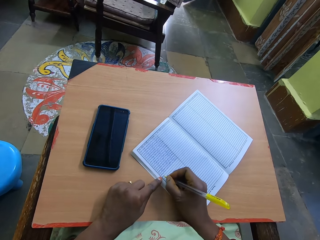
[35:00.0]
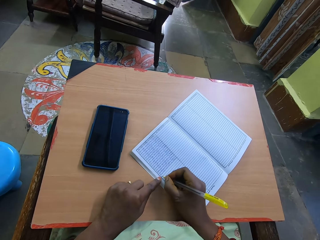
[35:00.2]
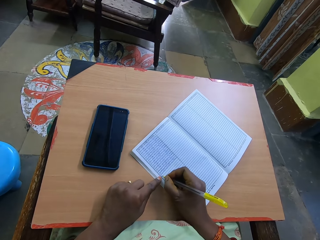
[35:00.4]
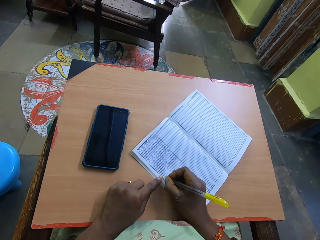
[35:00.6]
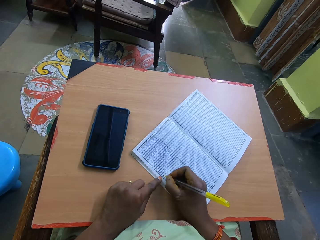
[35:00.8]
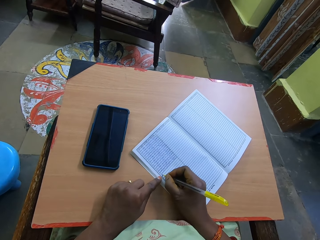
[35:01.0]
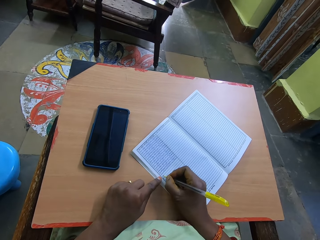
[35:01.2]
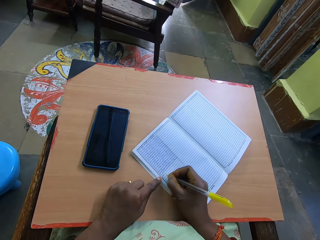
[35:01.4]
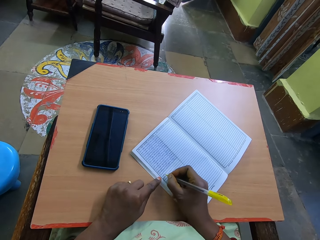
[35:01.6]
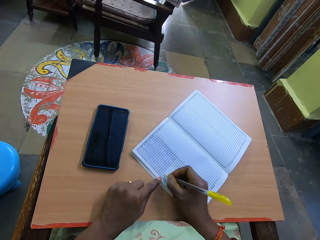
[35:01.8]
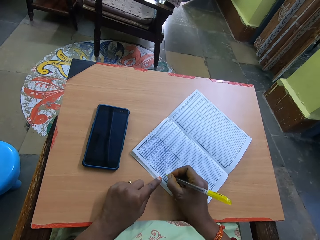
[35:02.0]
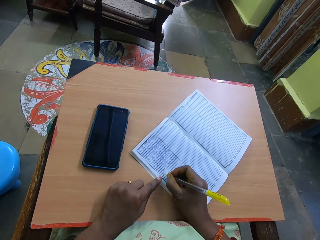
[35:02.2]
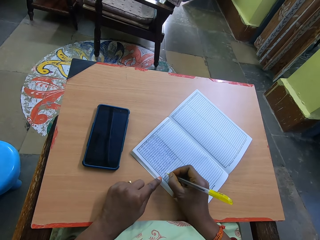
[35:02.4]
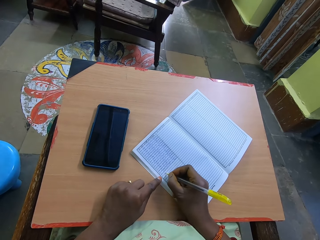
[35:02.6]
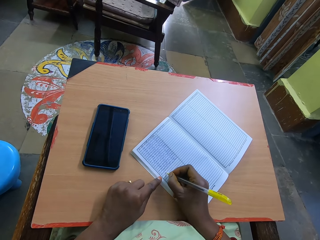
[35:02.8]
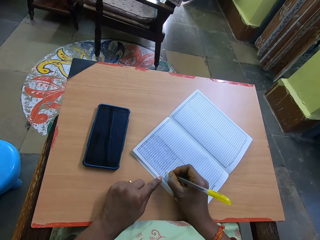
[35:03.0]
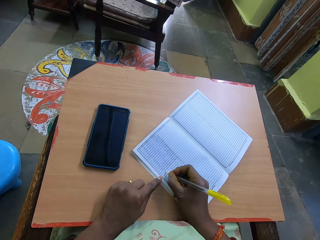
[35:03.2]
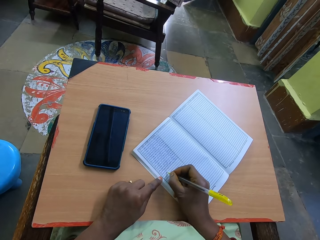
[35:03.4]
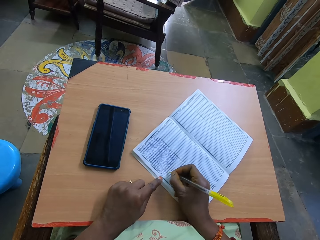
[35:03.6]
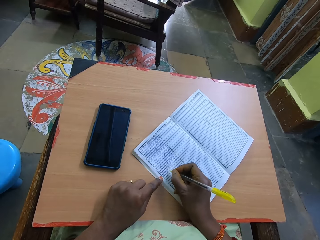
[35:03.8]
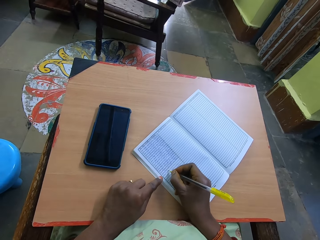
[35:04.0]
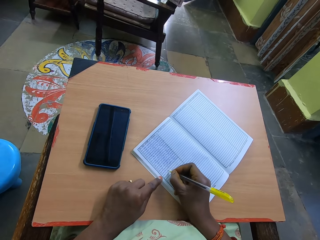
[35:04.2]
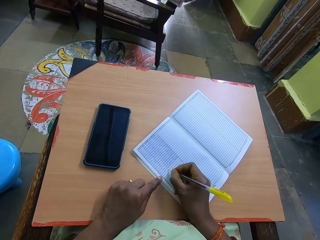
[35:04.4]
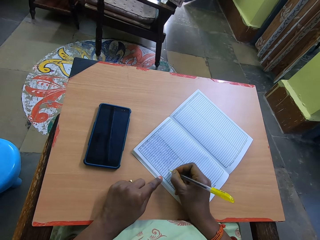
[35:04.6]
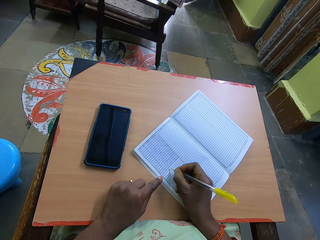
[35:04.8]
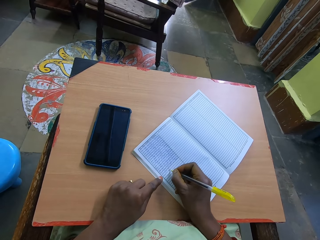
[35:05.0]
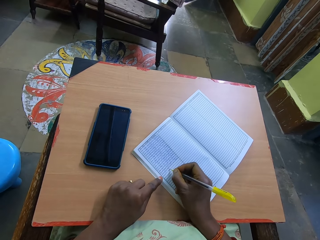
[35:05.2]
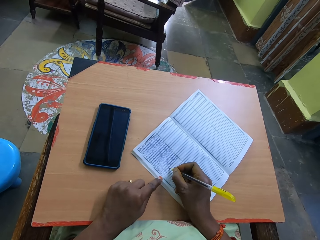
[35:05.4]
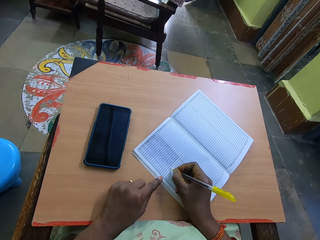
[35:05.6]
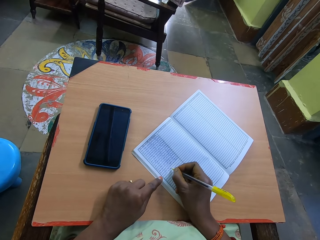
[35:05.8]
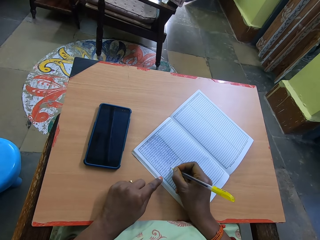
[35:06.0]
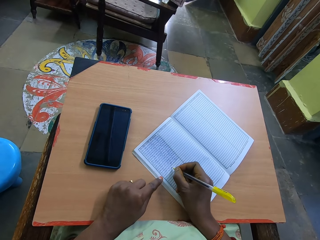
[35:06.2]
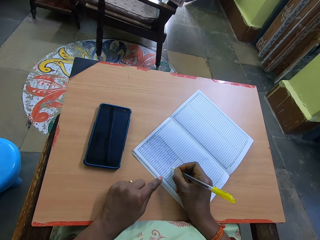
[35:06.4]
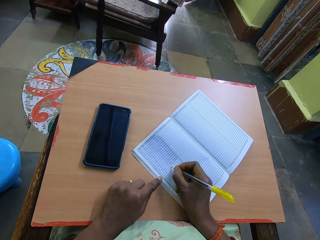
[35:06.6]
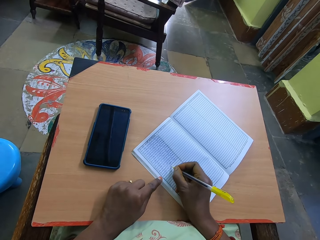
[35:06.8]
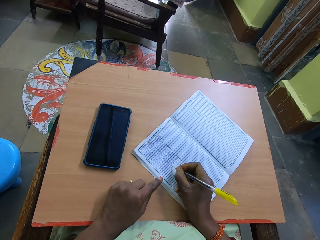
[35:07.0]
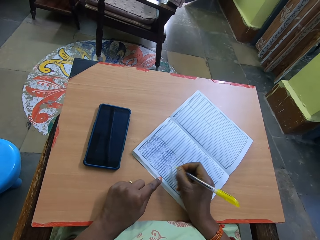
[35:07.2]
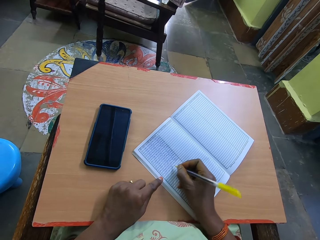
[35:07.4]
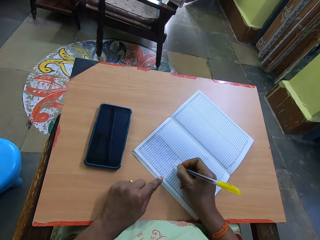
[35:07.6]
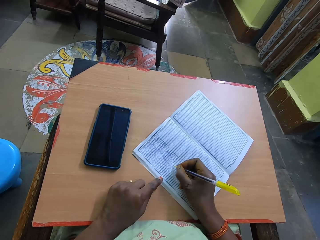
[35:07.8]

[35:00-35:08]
The camera wearer writes in the book with the pen in her right hand.

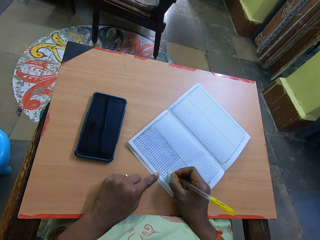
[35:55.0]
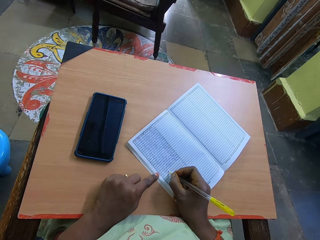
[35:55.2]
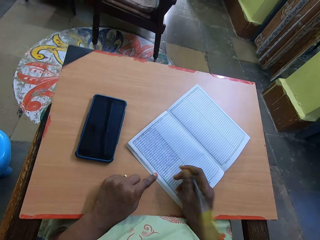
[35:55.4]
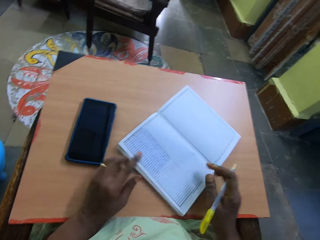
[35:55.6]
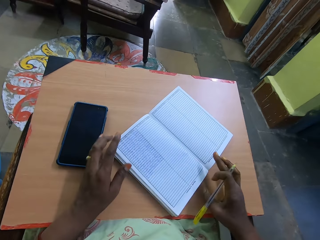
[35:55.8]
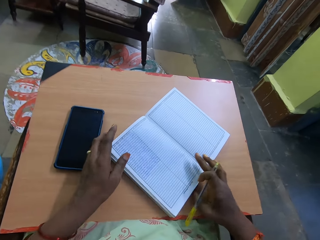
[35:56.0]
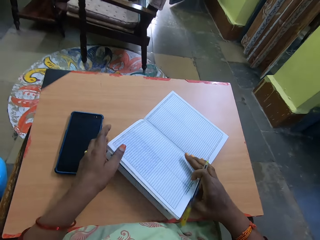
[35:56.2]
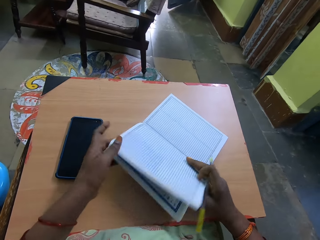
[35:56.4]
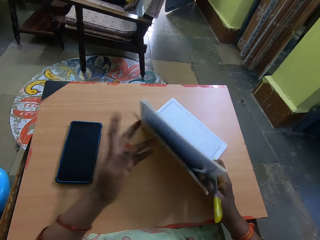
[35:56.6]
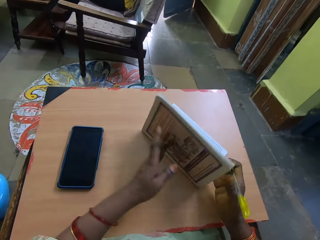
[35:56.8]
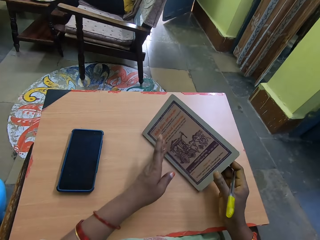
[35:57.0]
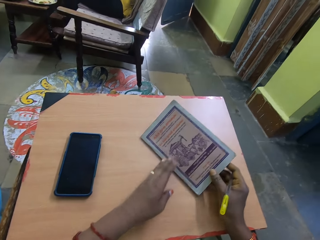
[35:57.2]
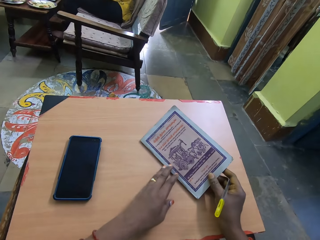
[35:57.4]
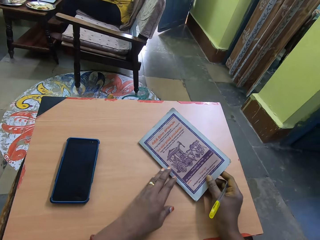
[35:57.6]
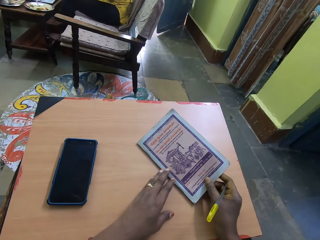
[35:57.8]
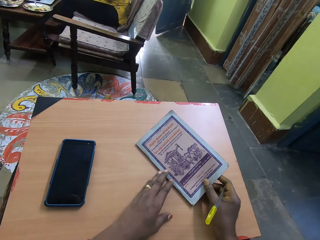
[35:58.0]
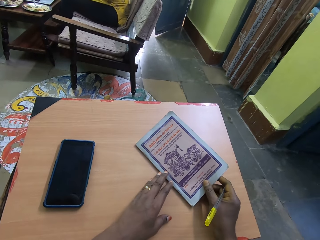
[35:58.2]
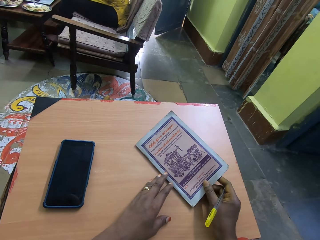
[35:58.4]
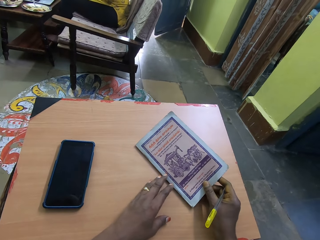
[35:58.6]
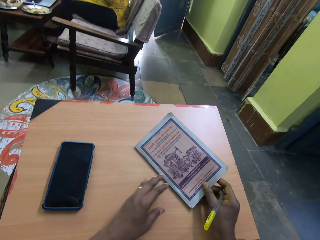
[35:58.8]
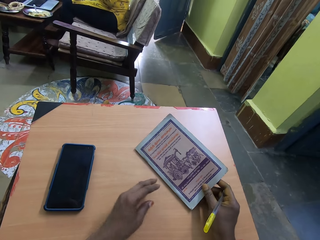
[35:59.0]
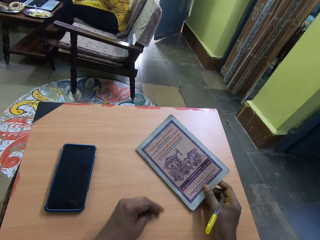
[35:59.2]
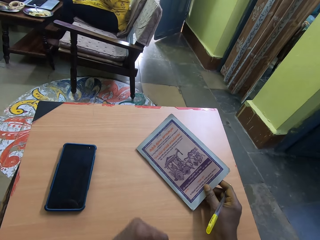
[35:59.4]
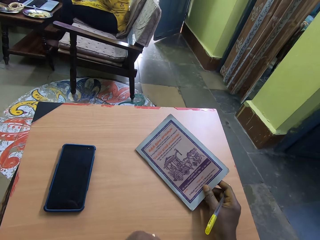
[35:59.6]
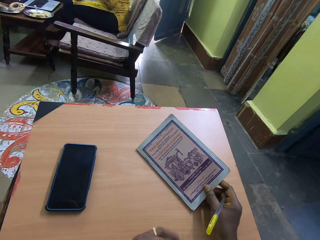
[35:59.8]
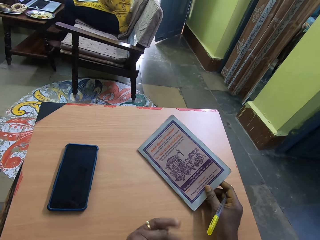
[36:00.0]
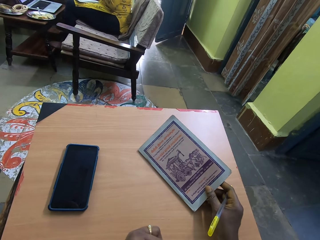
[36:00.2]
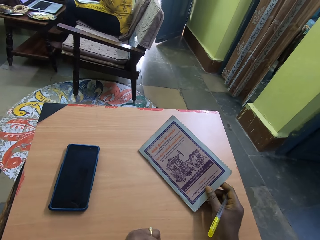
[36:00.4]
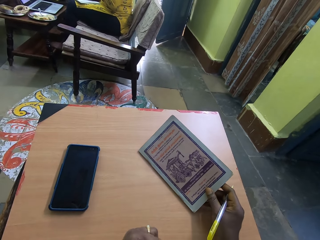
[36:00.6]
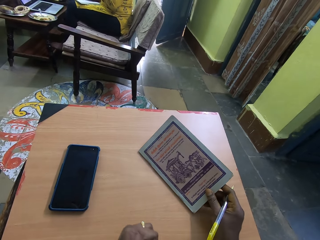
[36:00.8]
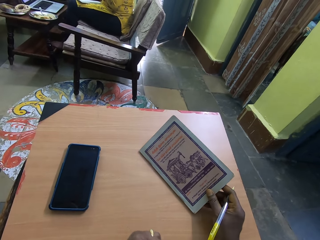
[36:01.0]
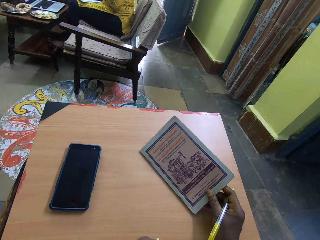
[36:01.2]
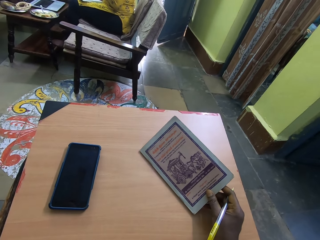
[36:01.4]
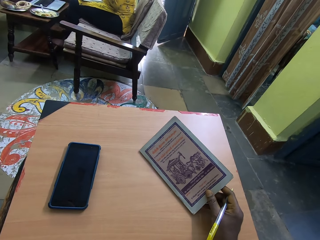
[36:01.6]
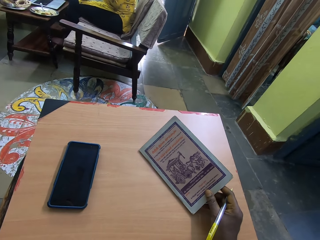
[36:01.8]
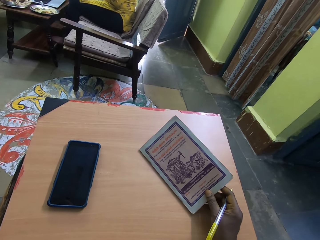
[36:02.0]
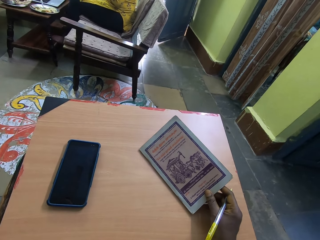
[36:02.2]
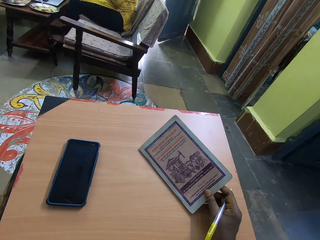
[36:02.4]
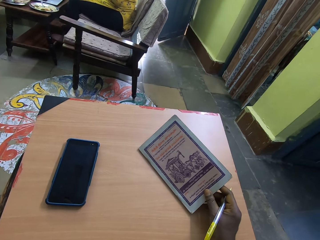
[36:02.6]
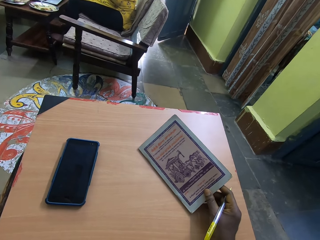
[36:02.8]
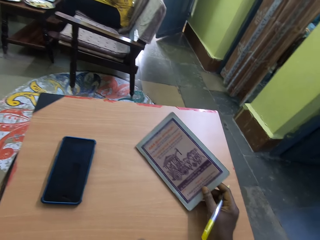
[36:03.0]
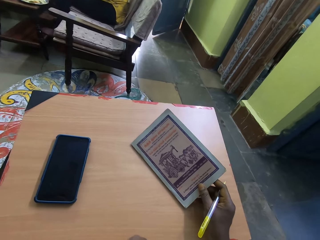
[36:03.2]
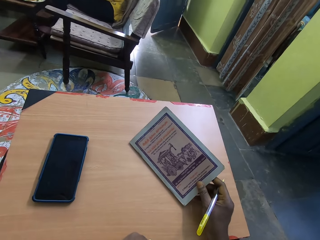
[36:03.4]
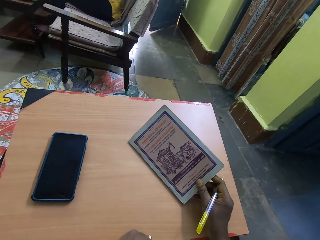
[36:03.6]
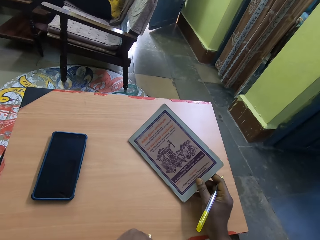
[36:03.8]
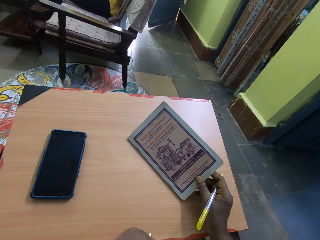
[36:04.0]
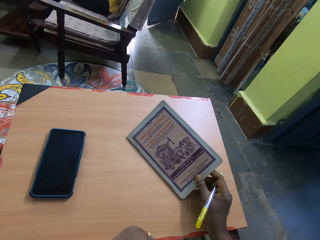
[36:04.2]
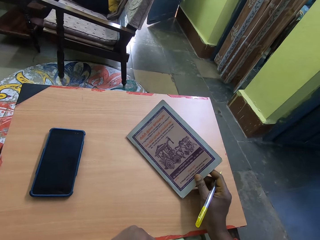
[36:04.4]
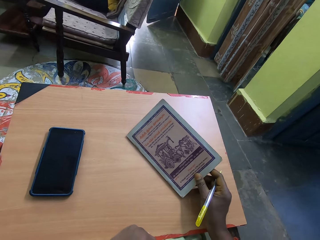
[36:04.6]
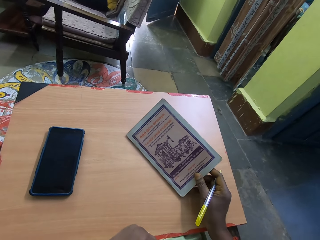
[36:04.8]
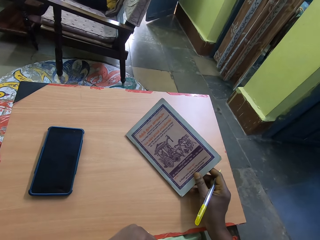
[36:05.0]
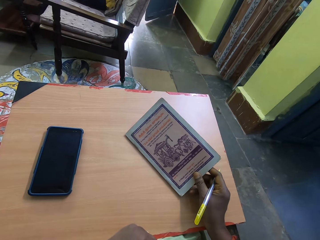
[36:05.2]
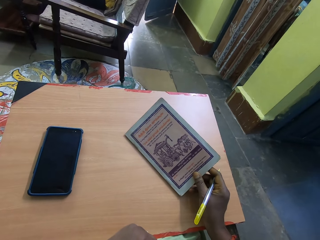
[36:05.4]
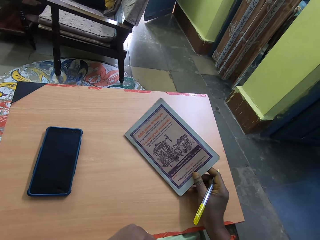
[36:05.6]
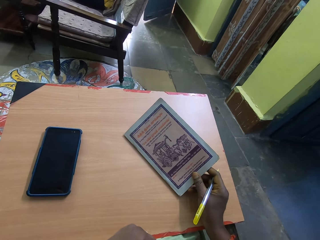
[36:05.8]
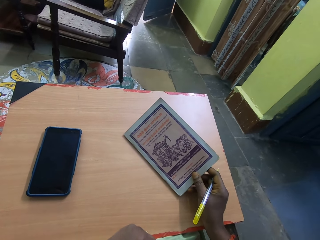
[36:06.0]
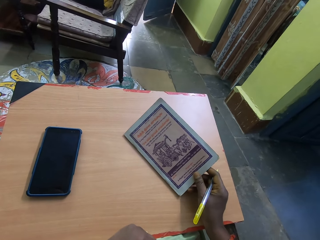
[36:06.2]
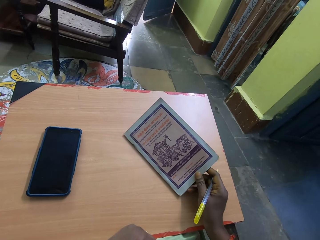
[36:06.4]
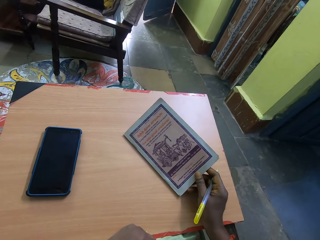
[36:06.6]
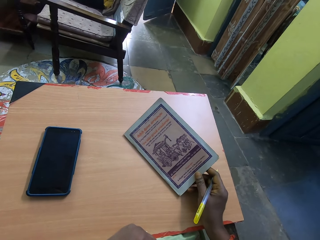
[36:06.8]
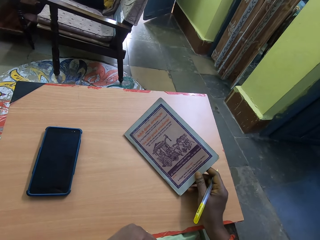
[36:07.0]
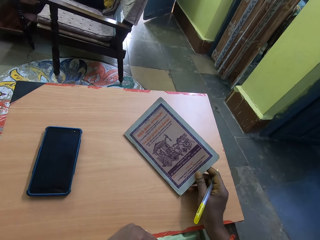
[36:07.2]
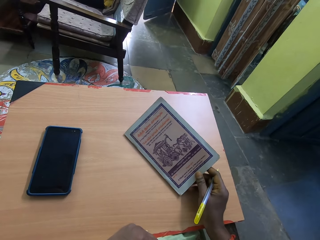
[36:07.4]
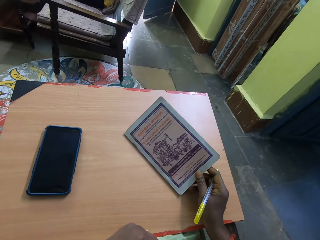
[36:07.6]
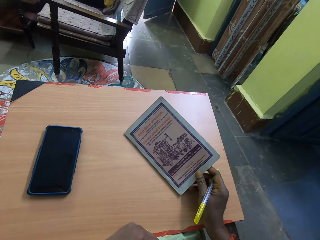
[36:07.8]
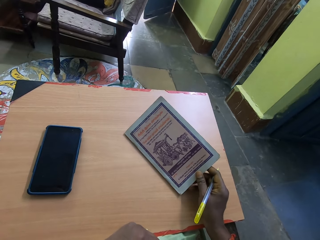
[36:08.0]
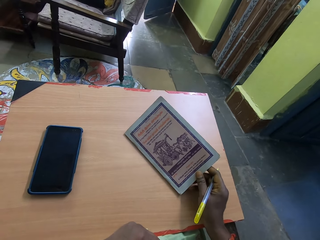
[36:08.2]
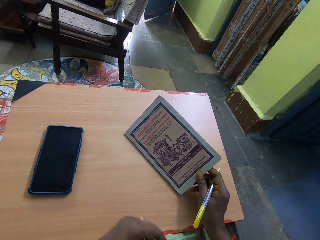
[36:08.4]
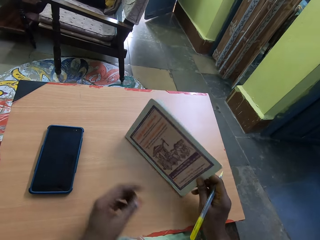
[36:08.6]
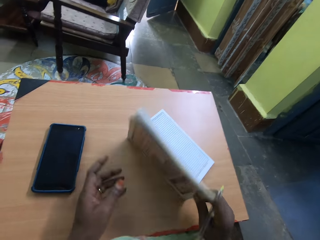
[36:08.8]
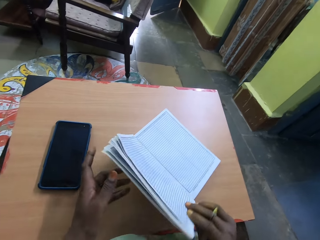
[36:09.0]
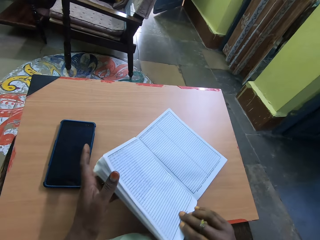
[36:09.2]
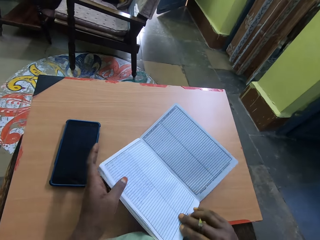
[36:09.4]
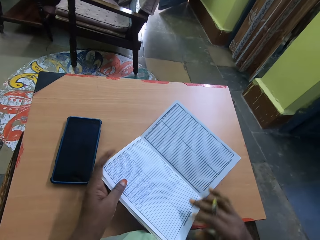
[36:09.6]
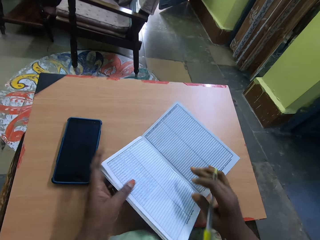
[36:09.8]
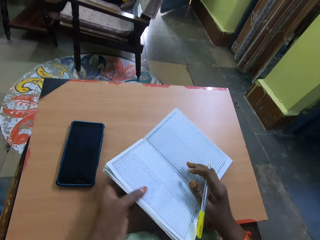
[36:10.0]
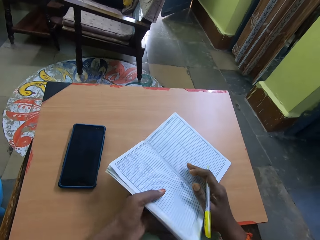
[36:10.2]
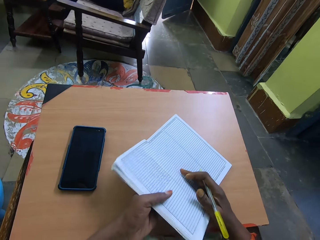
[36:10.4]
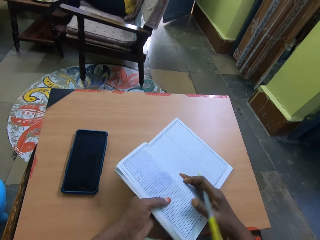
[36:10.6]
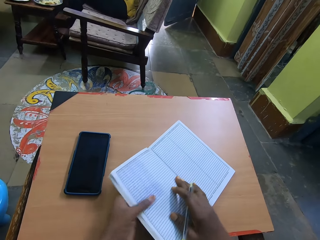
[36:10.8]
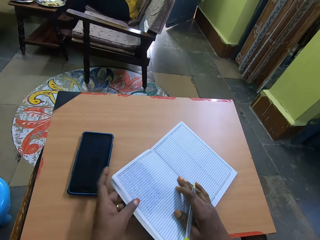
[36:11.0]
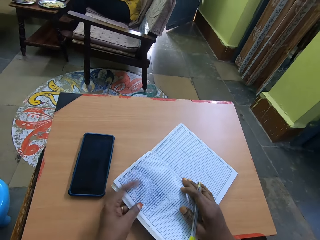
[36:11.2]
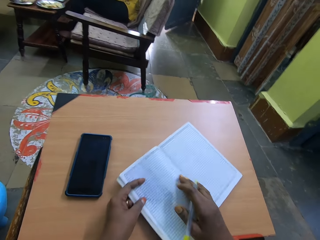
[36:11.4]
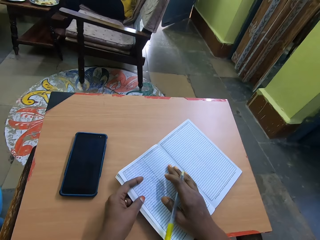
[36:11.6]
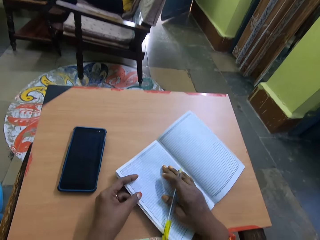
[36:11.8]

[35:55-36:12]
The camera wearer closes the book a bit with her left hand. She stares at the notebook. She opens the book with her right hand. She holds the book with her left hand.
